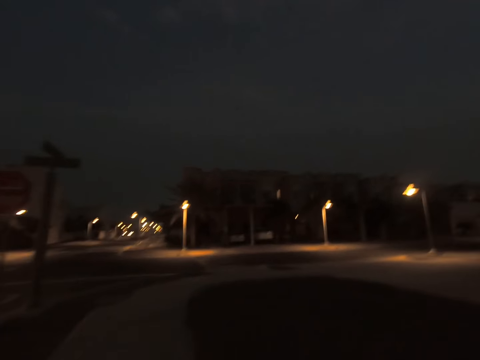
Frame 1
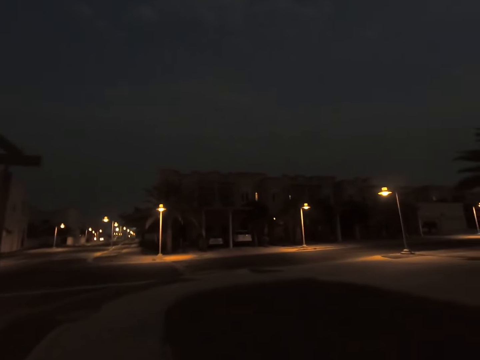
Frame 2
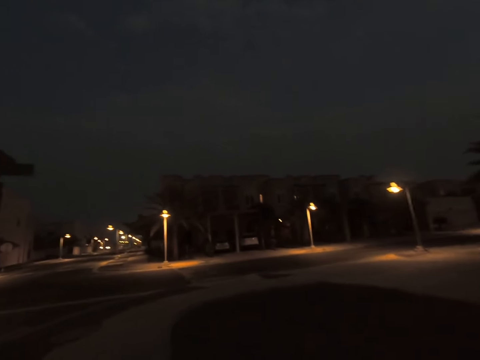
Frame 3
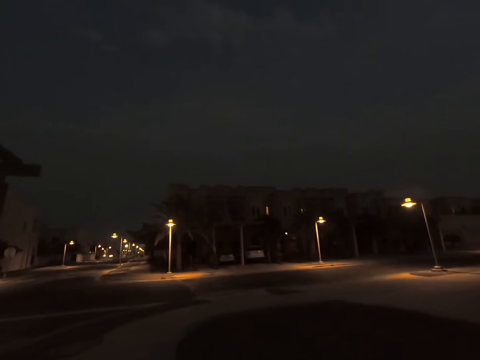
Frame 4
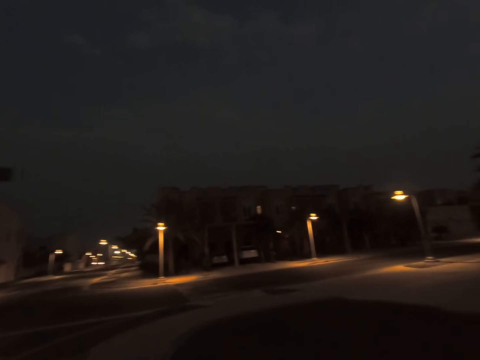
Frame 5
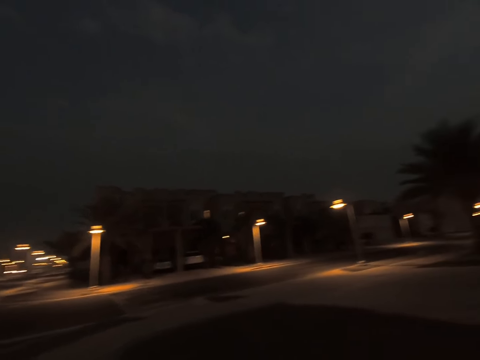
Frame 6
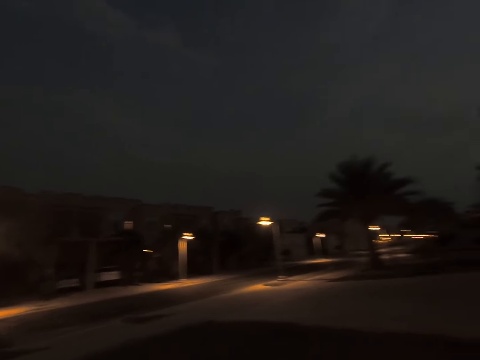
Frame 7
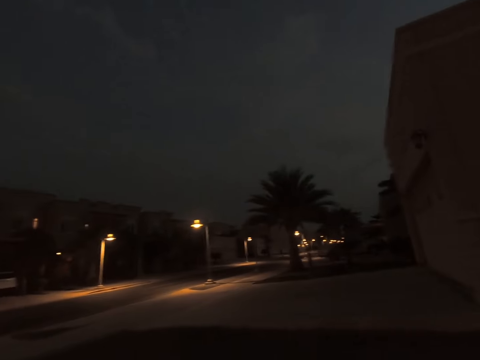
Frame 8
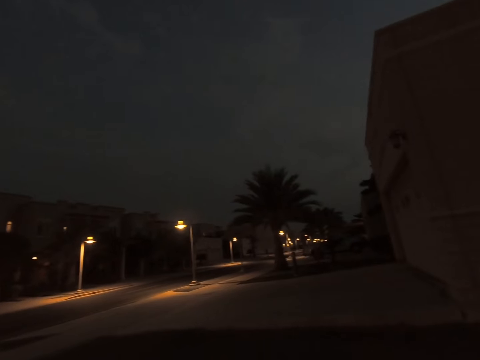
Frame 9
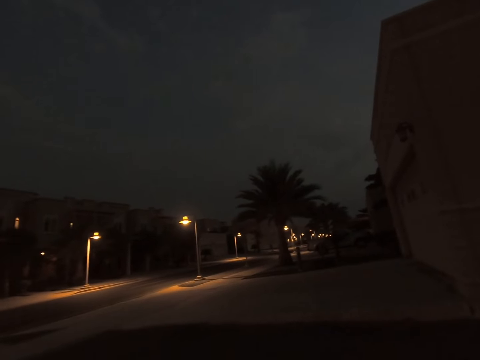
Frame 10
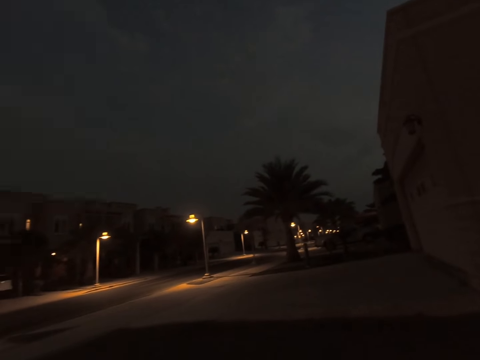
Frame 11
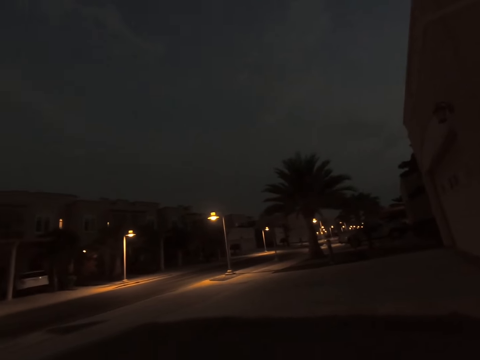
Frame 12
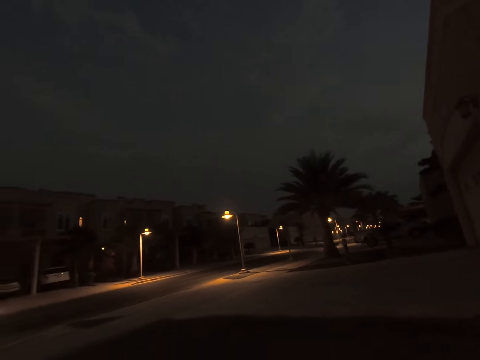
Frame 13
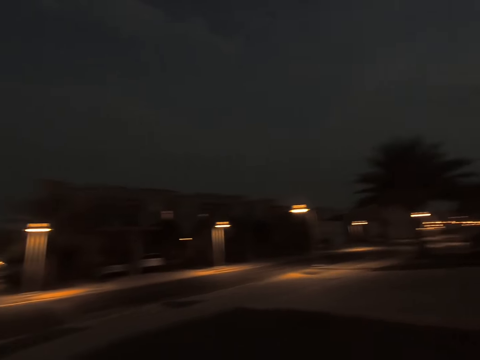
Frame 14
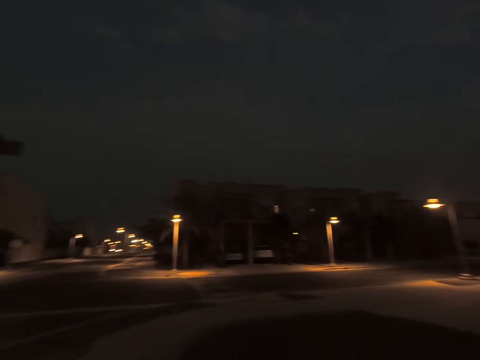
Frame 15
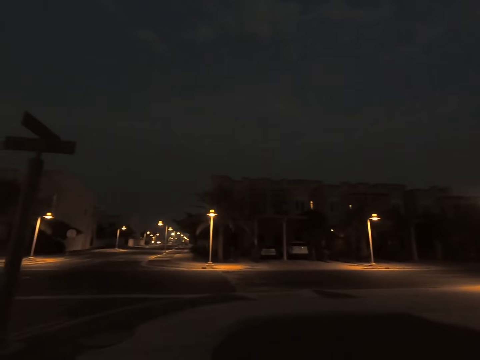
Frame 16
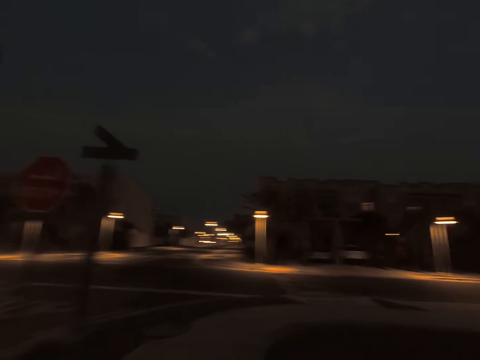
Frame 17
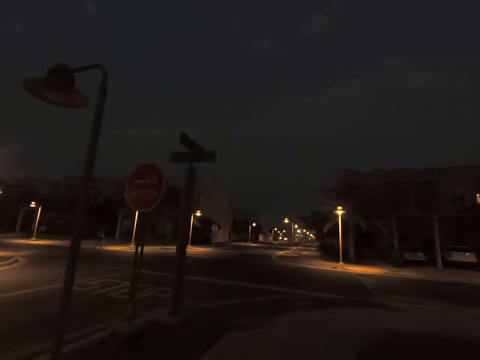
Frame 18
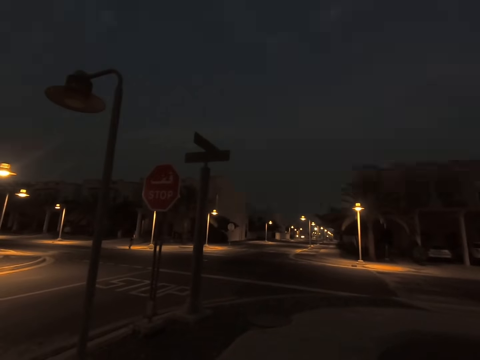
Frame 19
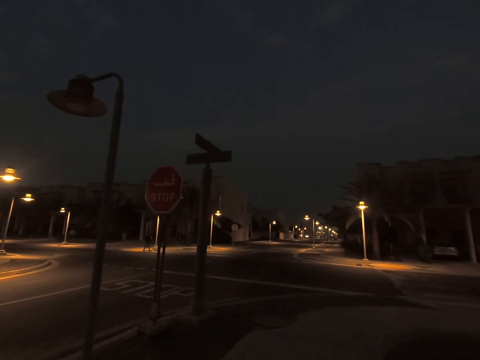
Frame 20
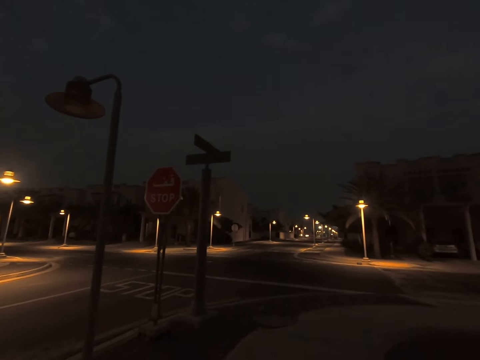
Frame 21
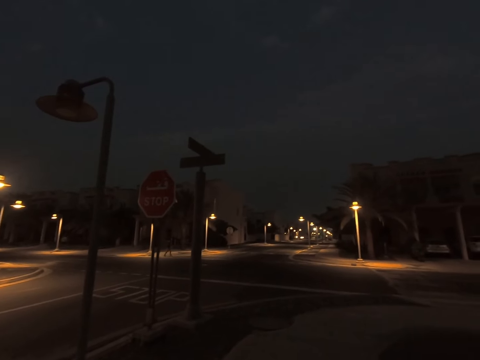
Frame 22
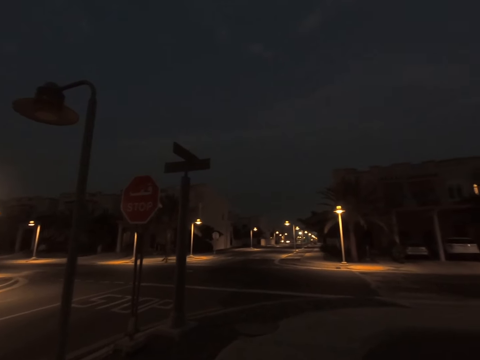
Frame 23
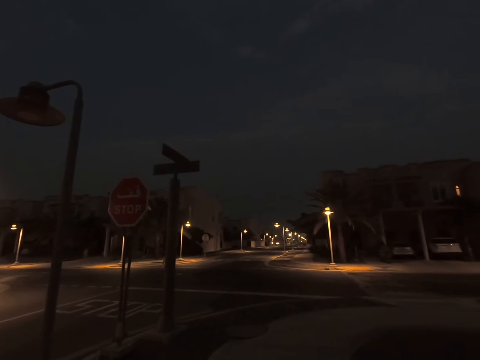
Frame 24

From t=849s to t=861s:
The camera wearer looks around. They stop. They look around.

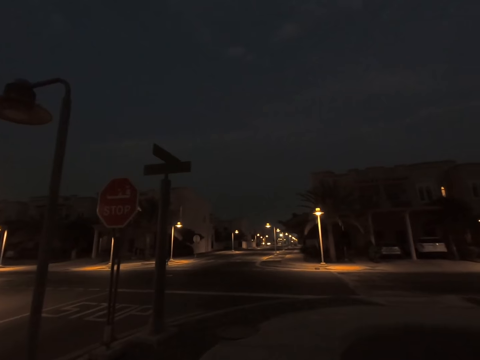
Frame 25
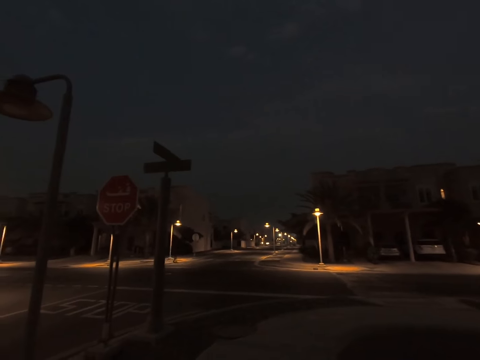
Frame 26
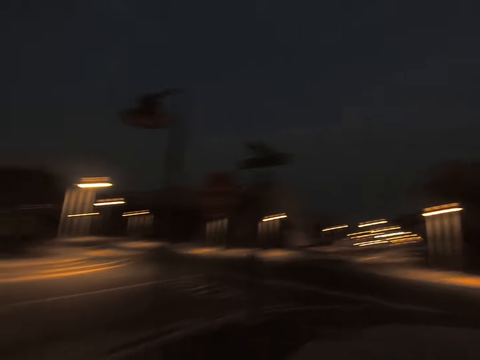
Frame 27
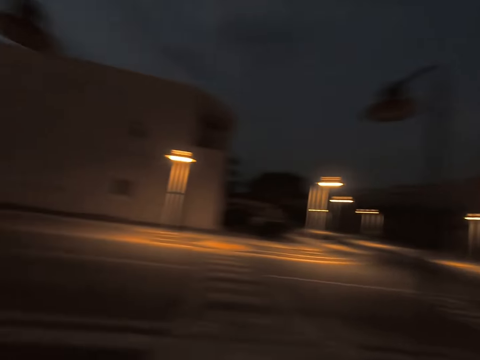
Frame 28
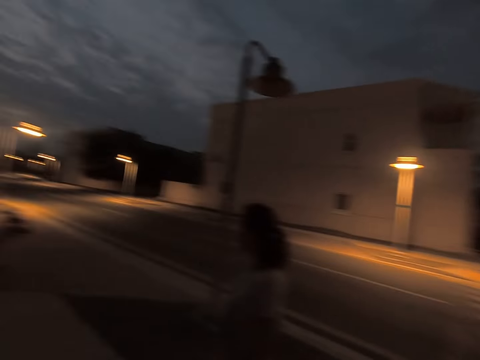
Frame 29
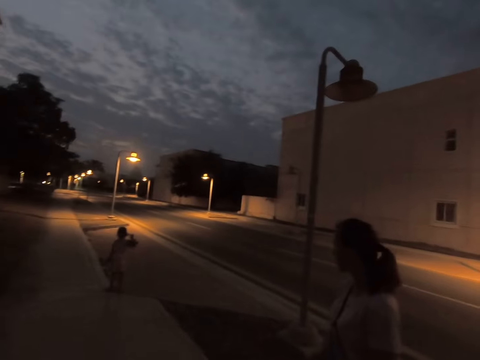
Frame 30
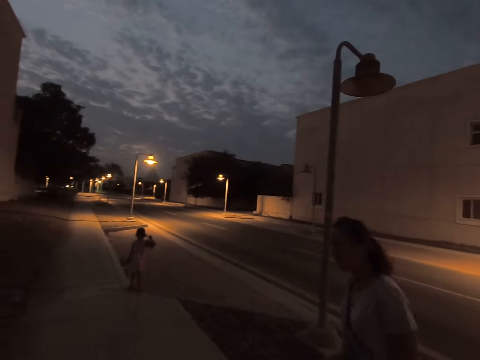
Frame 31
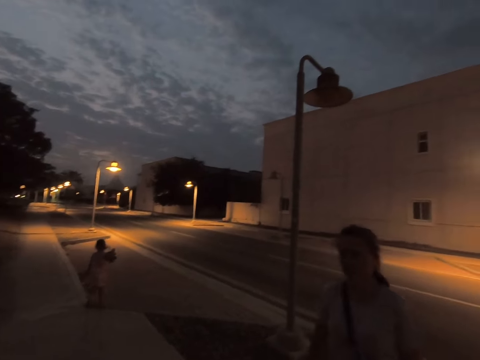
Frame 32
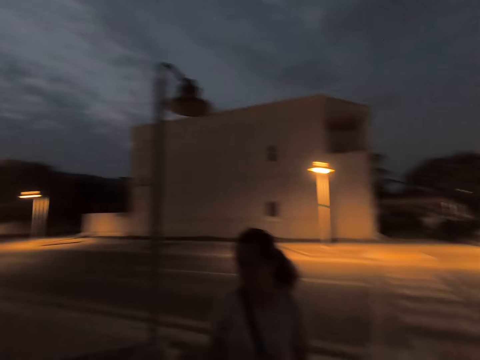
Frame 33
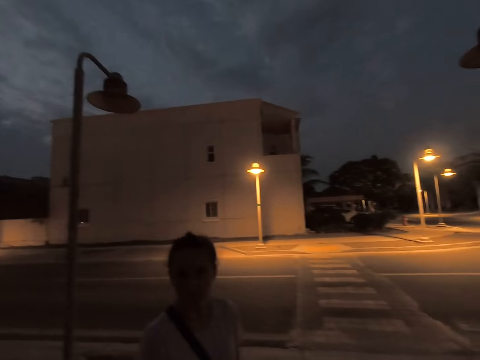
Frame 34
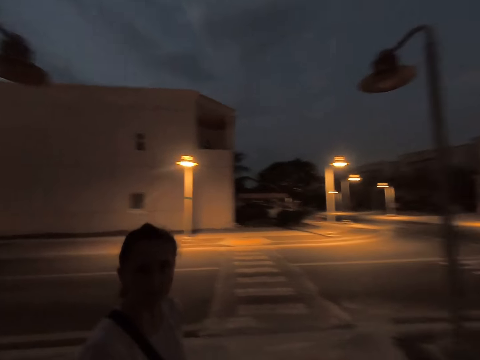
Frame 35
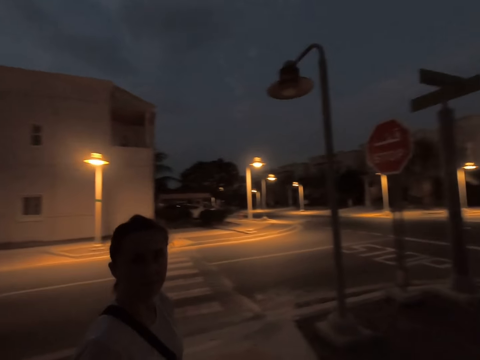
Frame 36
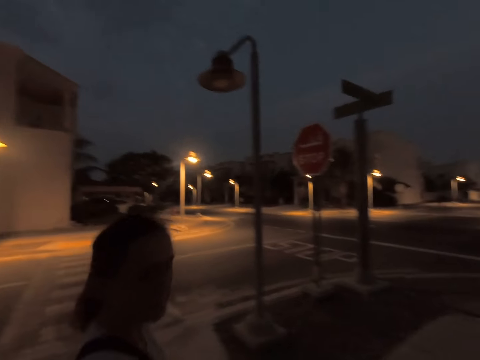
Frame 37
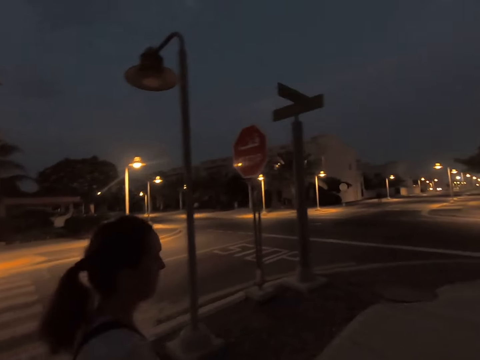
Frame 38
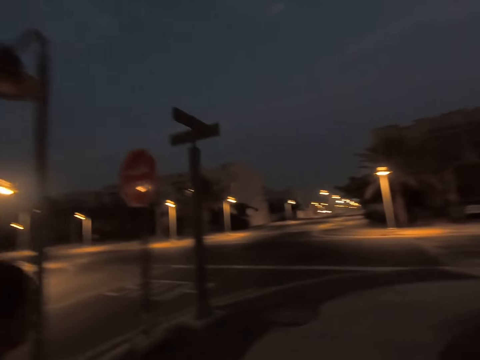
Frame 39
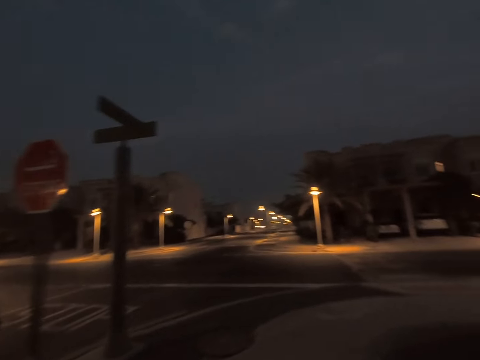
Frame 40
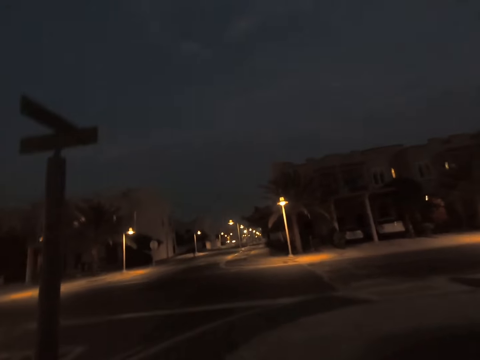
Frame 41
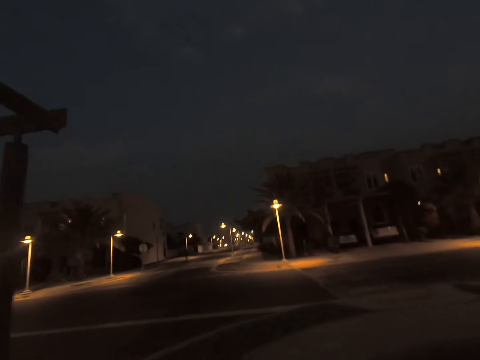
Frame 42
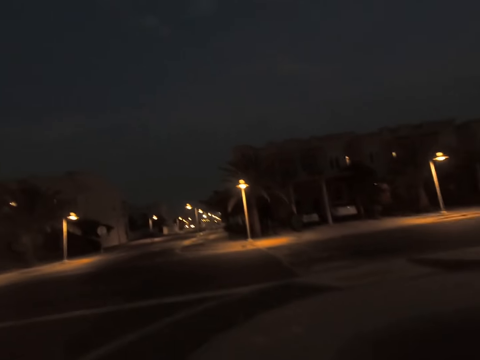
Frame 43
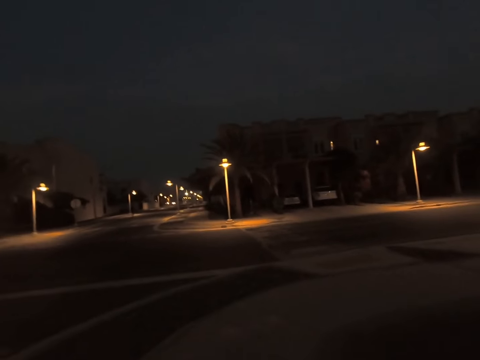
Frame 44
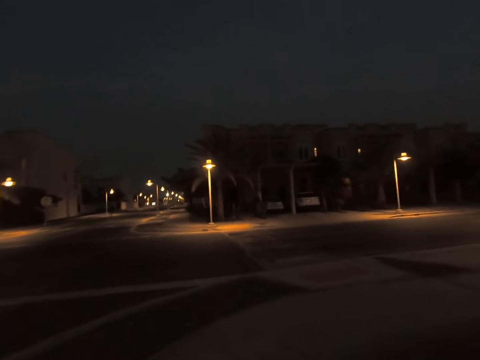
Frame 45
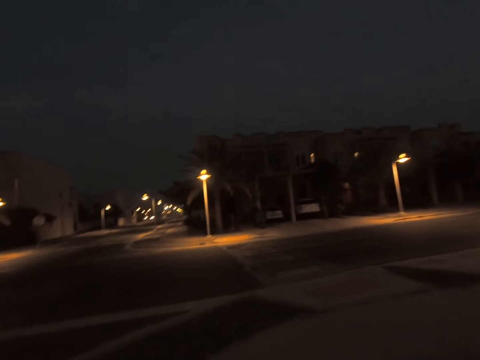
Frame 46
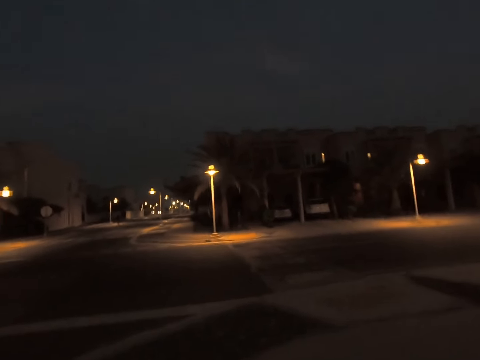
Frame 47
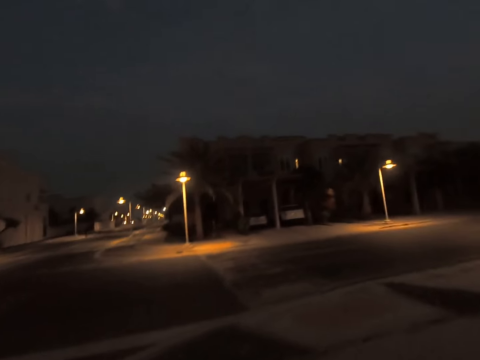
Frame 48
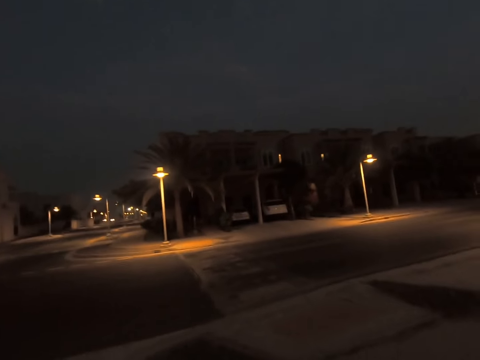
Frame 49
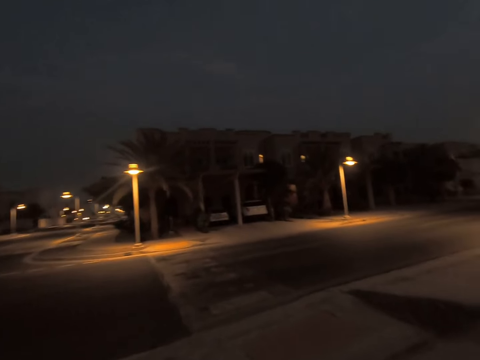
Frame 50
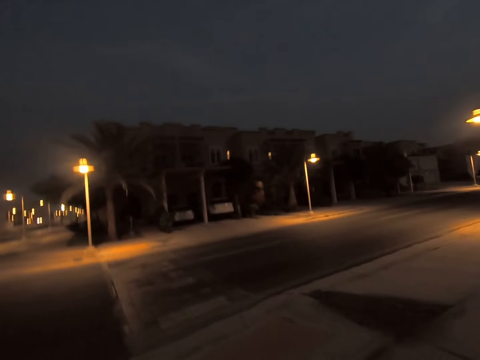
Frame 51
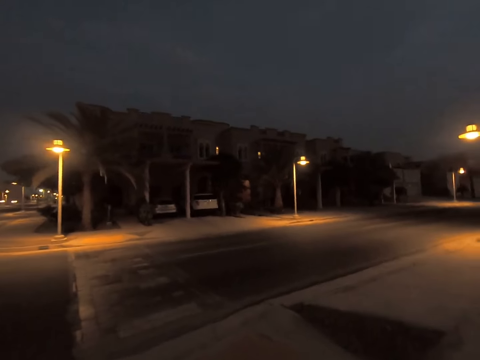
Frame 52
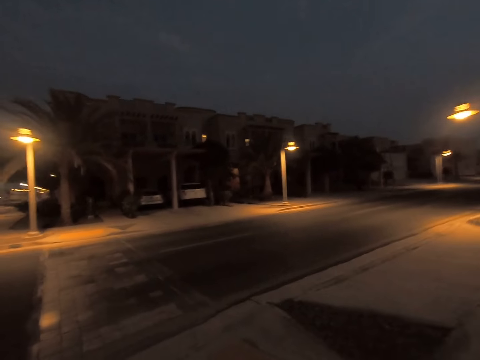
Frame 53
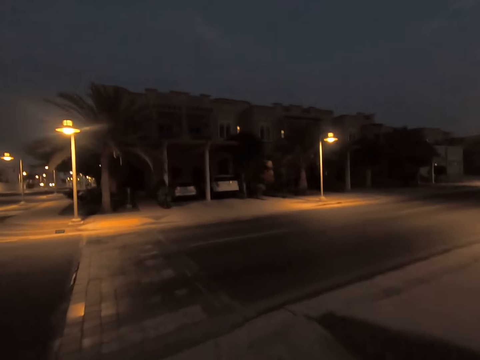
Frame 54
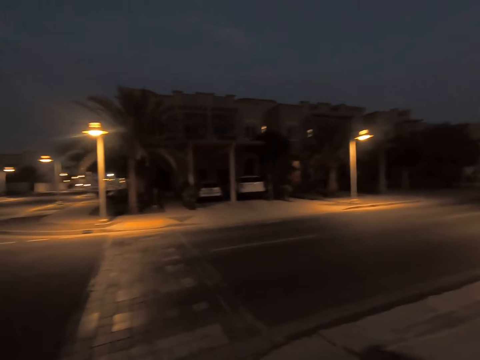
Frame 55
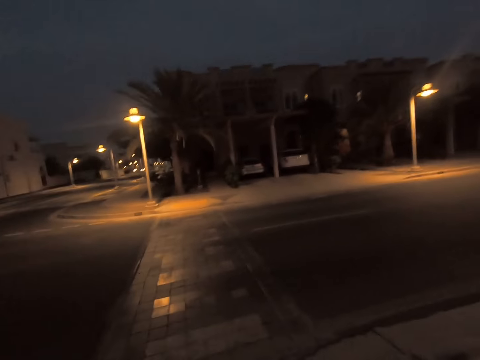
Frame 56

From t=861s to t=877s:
The camera wearer gazes at a woman and a child. They walk with the woman on the sidewalk. The woman walks around. The camera wearer walks on the sidewalk.
